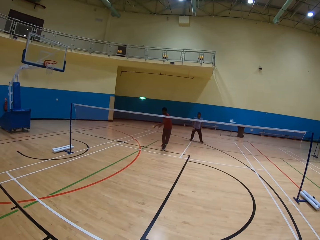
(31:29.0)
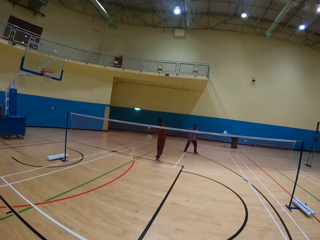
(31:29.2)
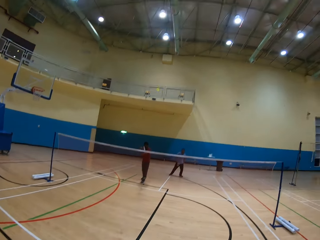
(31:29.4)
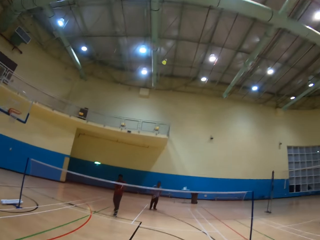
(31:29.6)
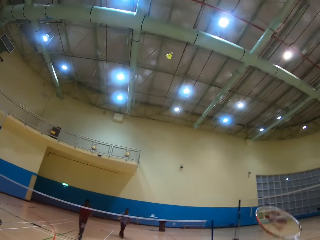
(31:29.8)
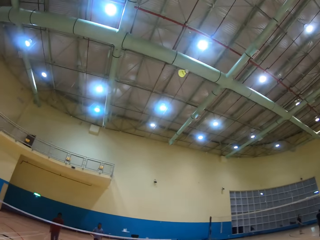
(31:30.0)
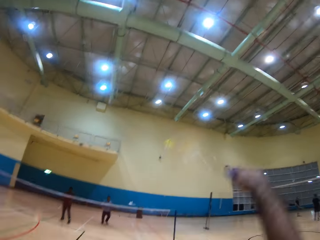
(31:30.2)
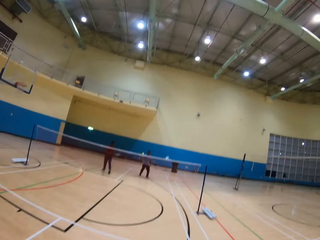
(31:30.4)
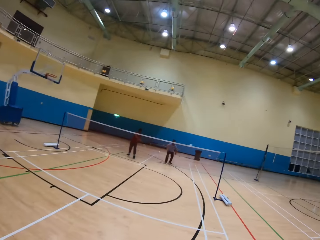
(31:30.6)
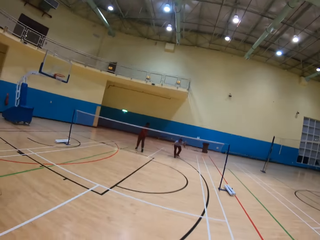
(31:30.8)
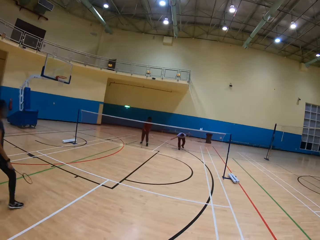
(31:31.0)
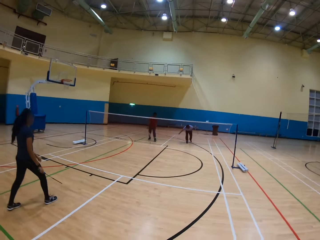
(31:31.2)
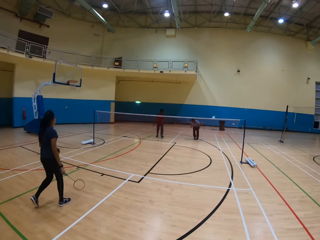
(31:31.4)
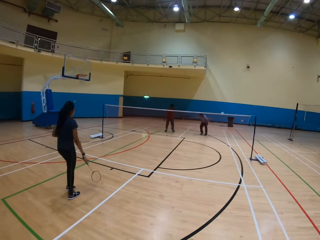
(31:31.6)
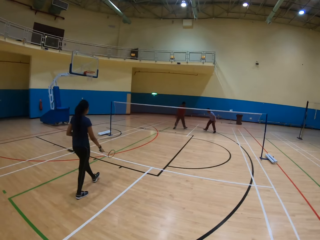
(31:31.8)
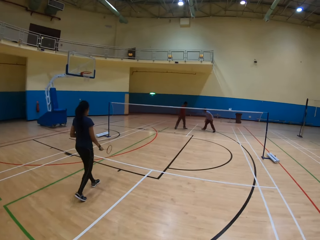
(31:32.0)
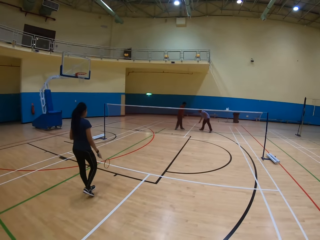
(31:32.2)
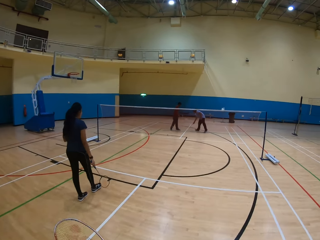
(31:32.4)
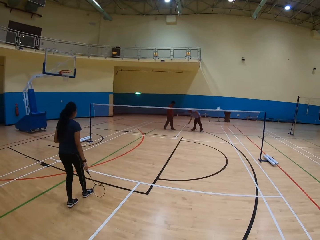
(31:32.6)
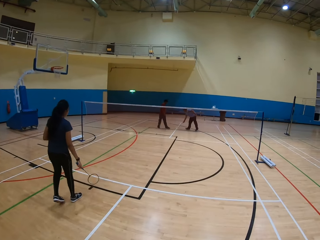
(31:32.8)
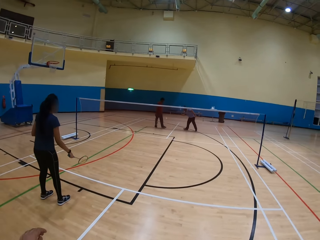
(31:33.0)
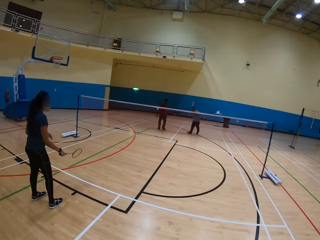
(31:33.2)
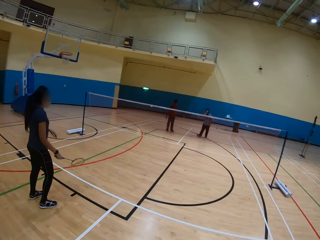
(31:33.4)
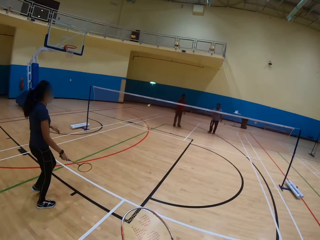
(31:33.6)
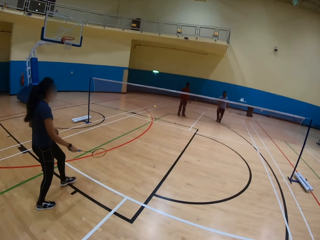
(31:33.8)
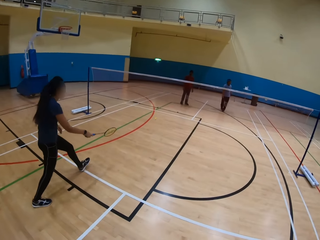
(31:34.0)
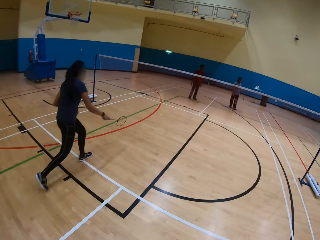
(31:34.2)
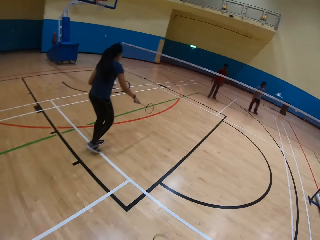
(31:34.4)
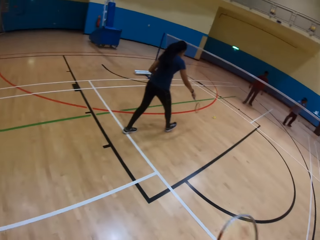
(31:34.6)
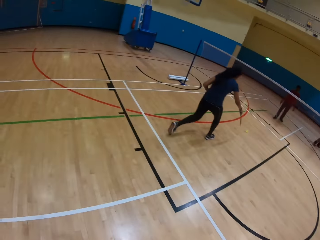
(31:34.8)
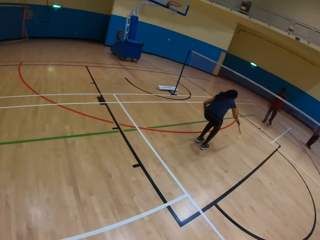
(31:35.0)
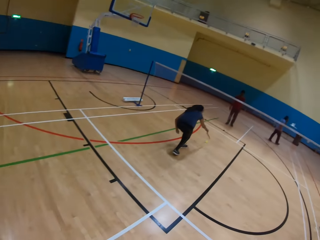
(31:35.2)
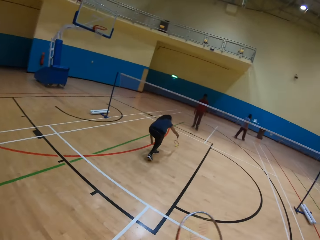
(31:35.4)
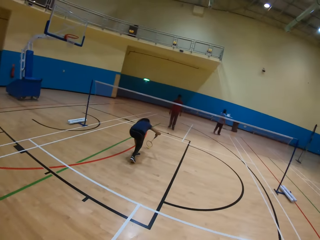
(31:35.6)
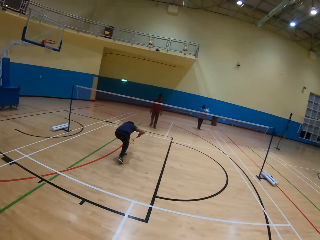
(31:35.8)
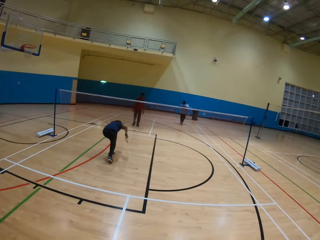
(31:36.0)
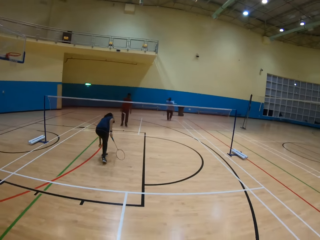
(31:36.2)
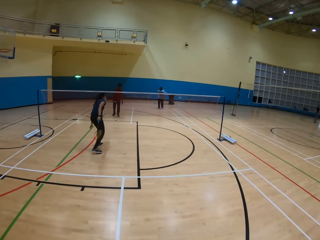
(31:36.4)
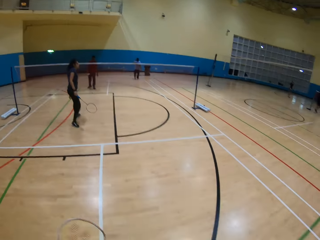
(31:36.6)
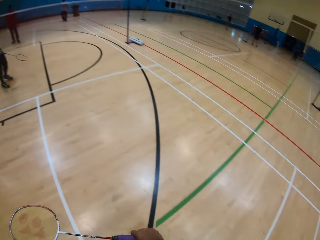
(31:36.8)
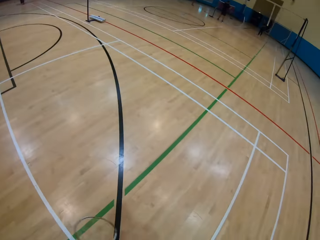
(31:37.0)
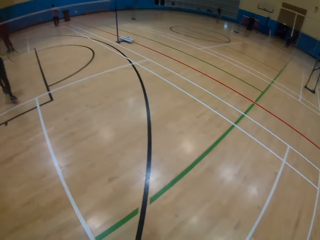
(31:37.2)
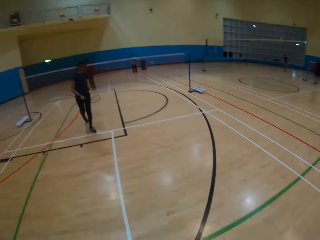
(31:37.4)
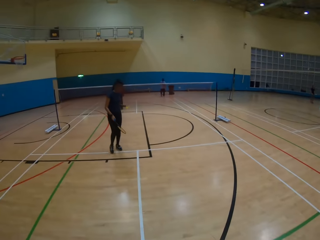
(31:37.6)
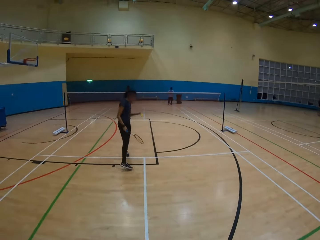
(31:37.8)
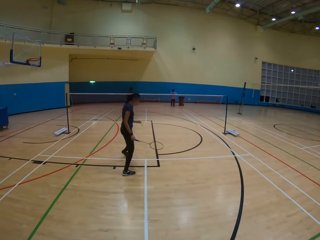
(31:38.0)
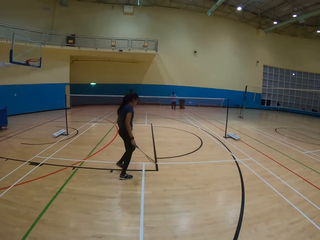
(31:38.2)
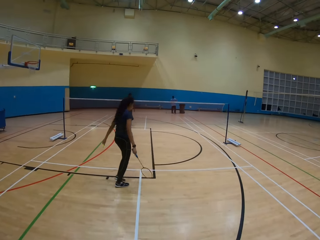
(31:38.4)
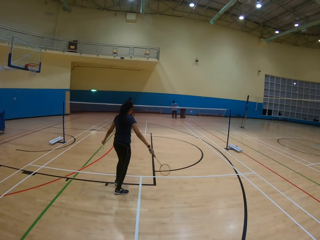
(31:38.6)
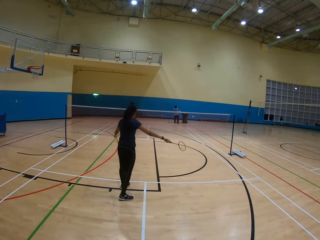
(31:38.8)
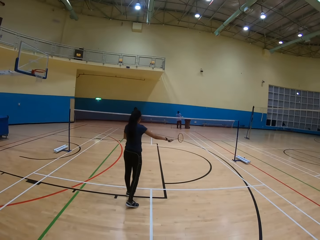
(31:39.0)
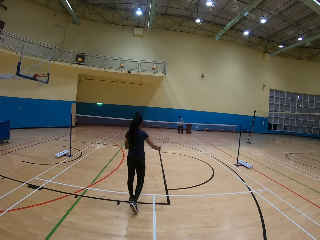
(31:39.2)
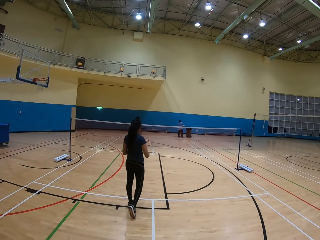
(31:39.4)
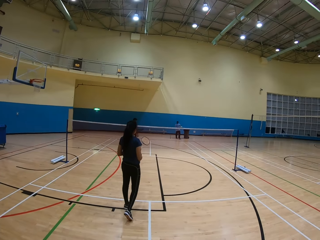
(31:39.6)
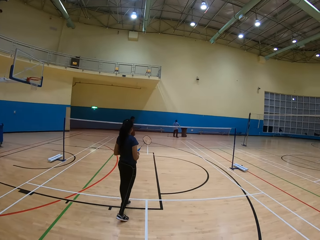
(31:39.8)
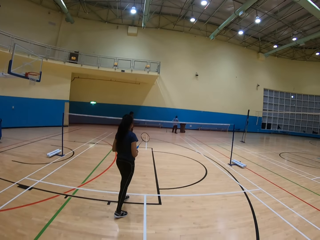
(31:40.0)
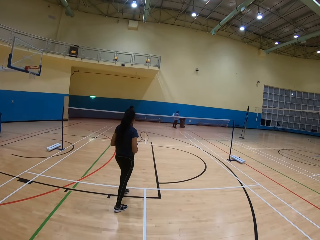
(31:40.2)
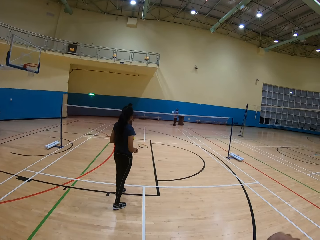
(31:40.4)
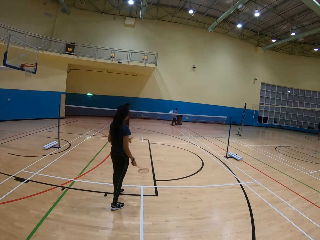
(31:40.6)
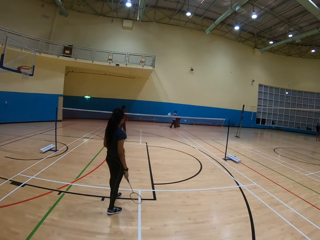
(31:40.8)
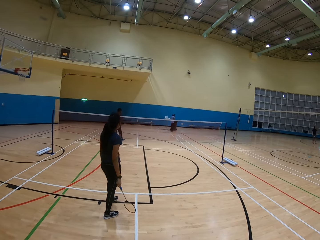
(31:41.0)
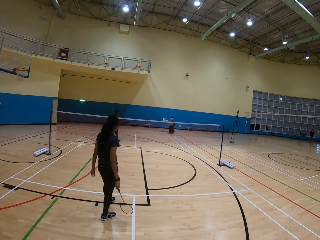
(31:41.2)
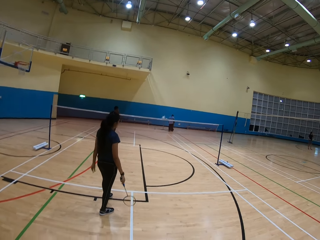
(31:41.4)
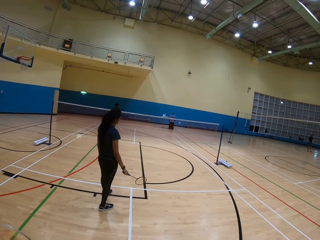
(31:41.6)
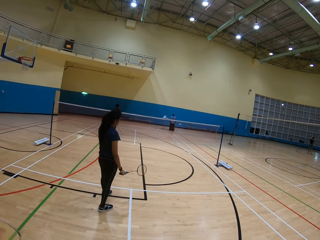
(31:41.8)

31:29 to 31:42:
A man hits the shuttlecock. The camera wearer plays badminton. They hit the shuttlecock. Another man hits the shuttlecock. A woman picks up the shuttlecock. The camera wearer looks around.

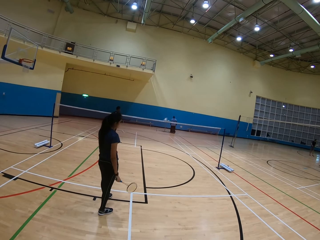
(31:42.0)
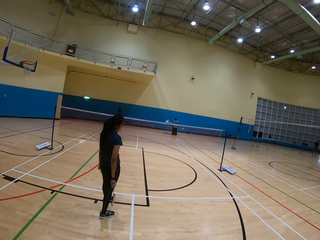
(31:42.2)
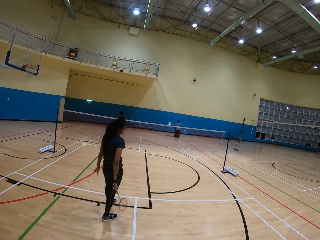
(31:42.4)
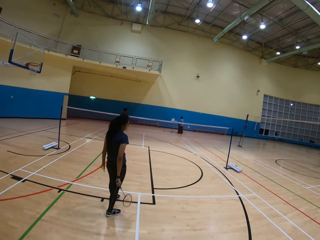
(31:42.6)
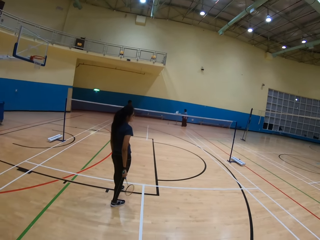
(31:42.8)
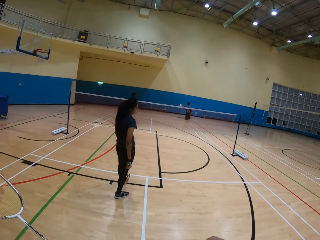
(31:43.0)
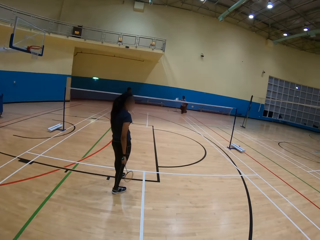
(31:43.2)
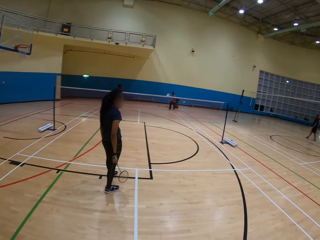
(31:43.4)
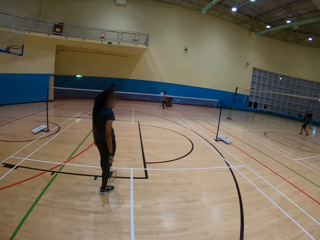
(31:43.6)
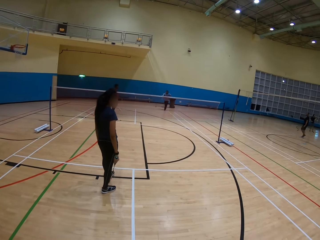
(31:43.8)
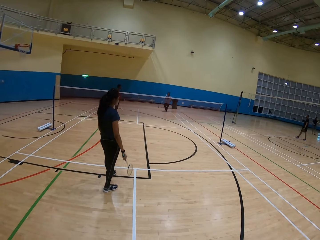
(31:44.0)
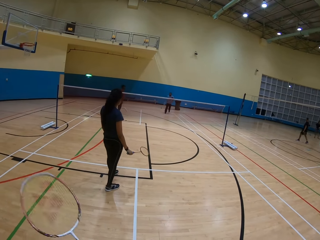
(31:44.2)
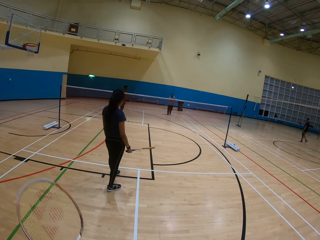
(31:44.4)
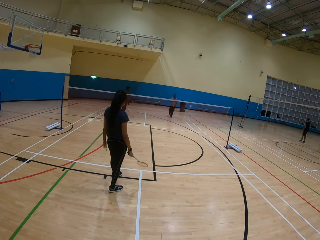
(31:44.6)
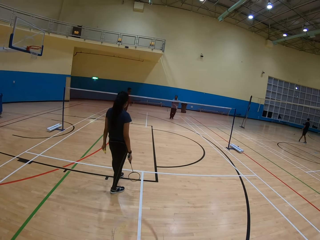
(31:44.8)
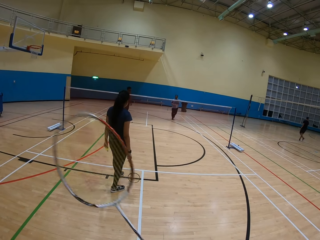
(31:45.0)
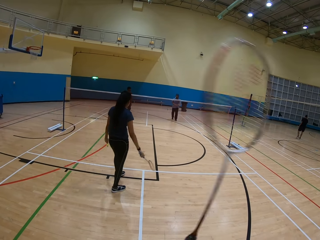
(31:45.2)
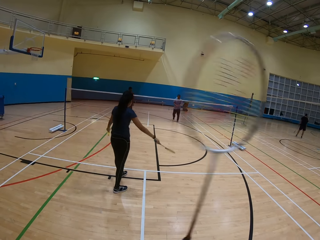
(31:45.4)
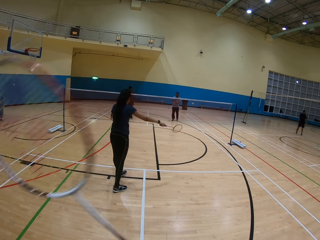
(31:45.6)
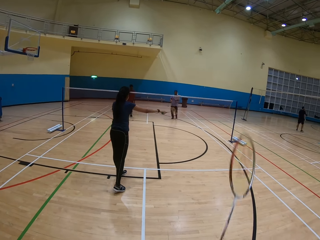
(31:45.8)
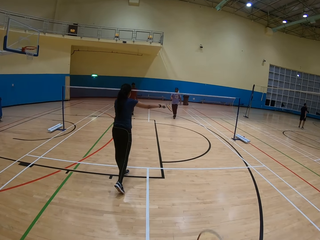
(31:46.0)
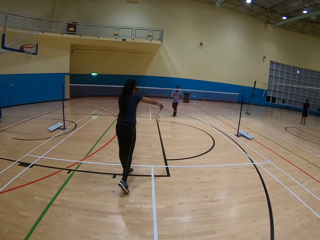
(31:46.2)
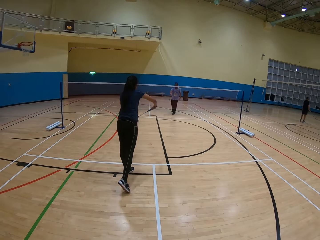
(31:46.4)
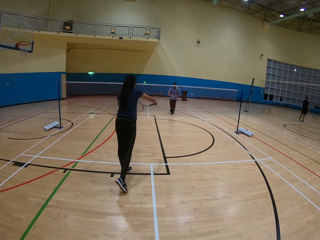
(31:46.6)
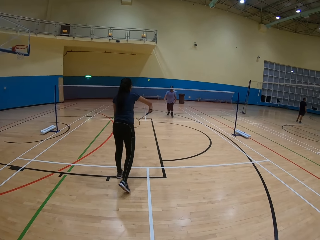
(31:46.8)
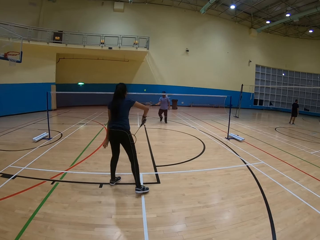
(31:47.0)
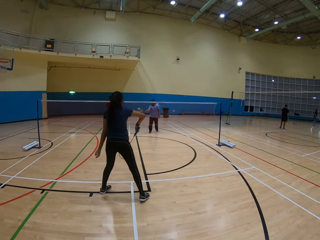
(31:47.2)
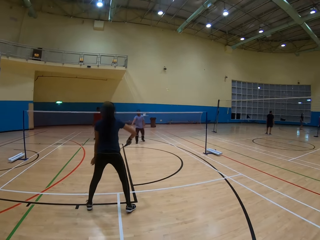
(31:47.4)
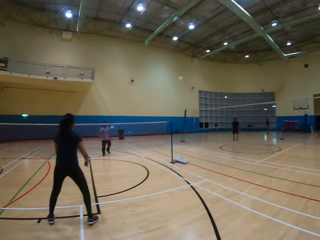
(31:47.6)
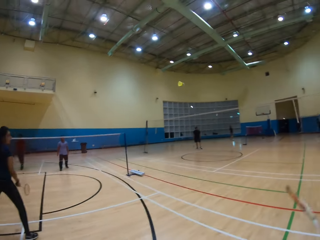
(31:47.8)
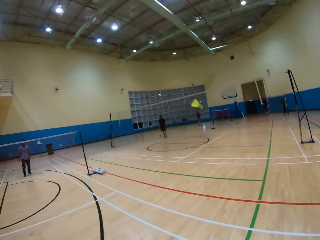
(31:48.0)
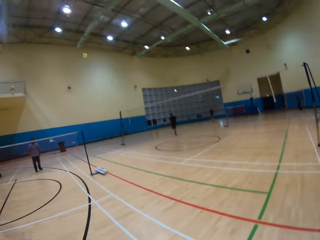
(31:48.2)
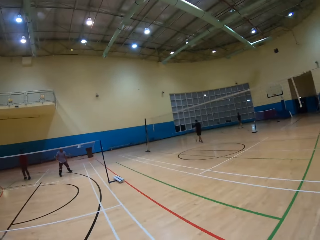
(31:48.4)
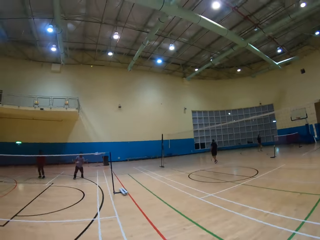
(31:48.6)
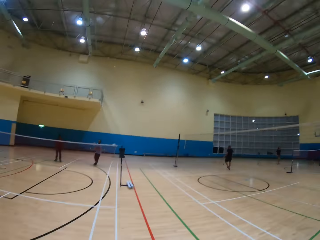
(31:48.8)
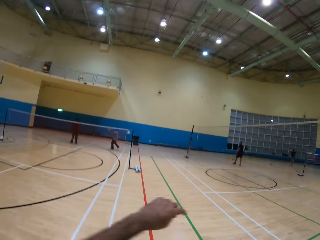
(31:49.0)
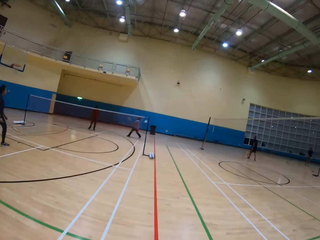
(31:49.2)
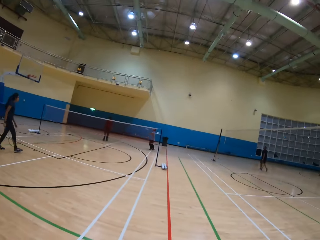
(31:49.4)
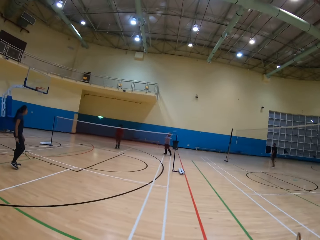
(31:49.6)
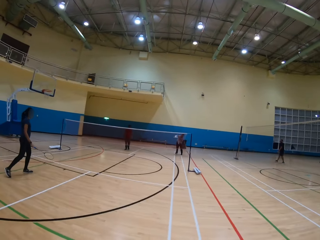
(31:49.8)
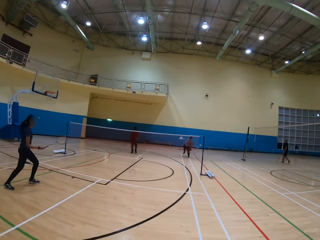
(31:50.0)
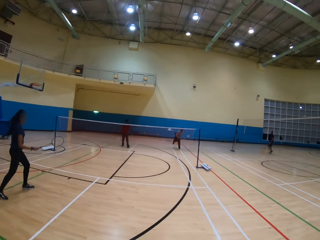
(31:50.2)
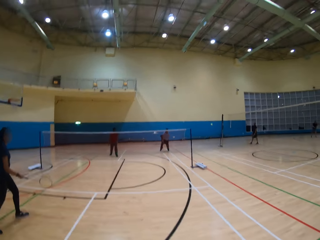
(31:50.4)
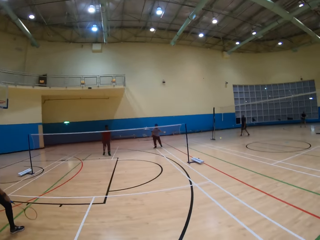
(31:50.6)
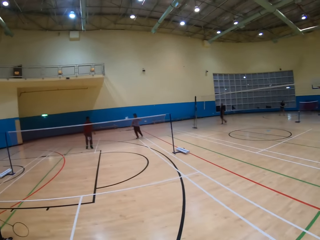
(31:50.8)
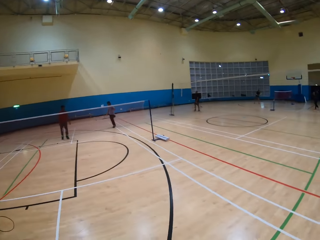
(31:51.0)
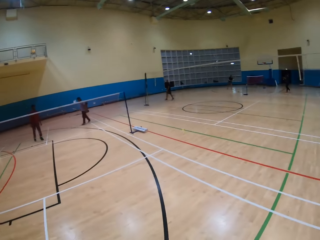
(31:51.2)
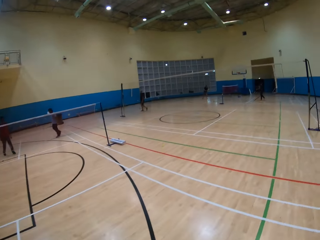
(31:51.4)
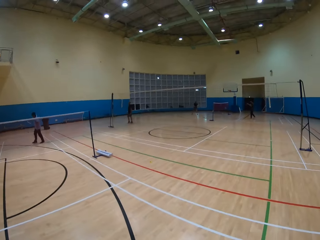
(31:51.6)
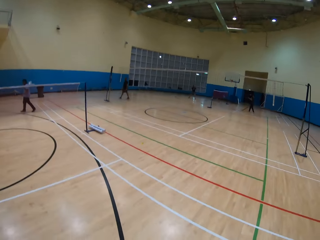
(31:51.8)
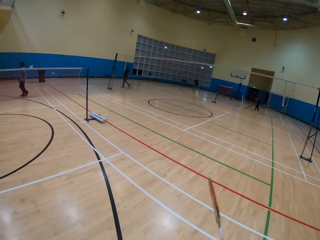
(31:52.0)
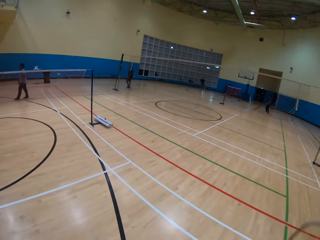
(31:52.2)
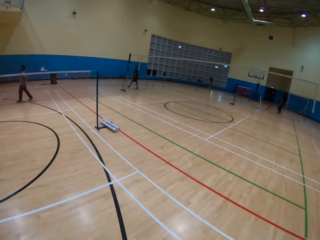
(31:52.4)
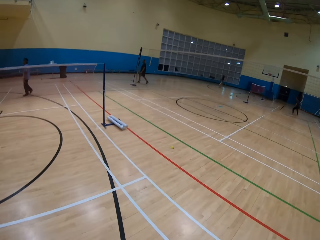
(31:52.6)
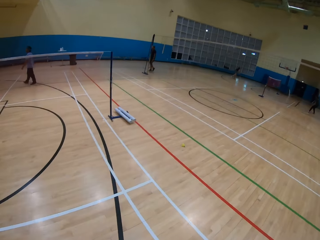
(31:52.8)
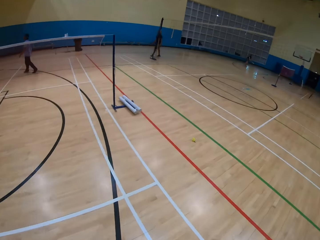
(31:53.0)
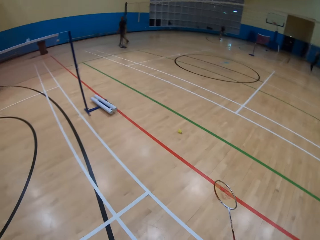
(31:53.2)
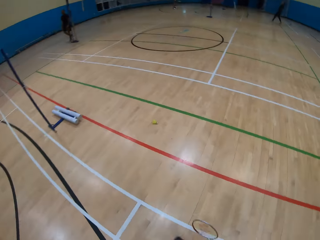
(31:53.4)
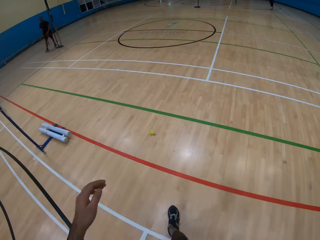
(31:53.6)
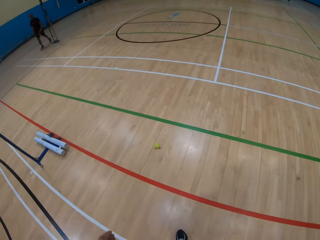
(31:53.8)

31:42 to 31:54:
A woman hits the shuttlecock. The camera wearer plays badminton. A man hits the shuttlecock. The camera wearer hits the shuttlecock. The man hits the shuttlecock. The camera wearer walks around the playing ground.
